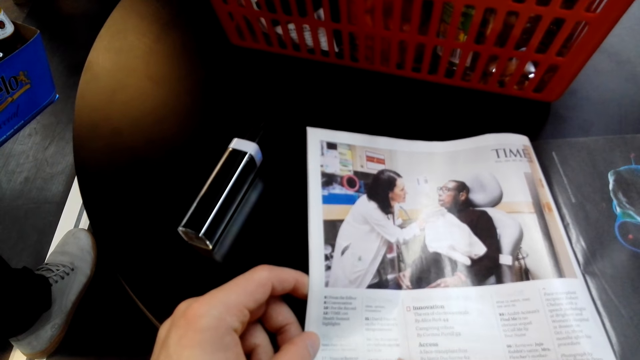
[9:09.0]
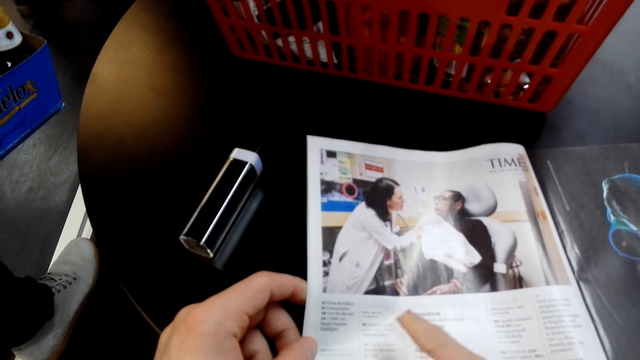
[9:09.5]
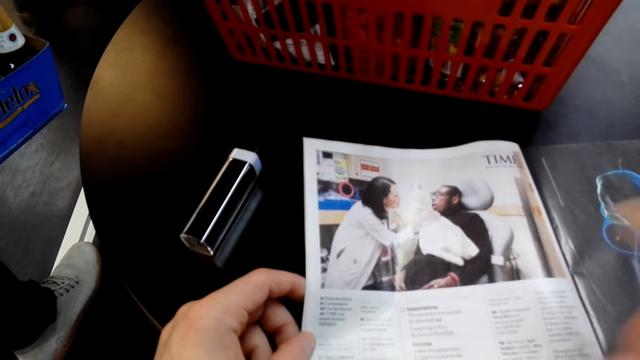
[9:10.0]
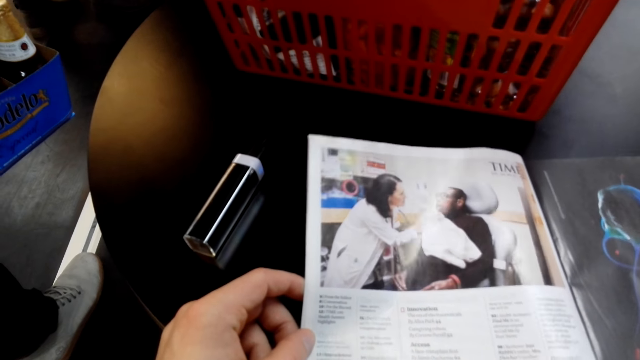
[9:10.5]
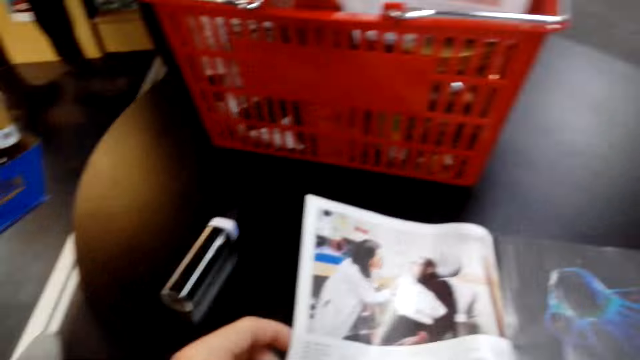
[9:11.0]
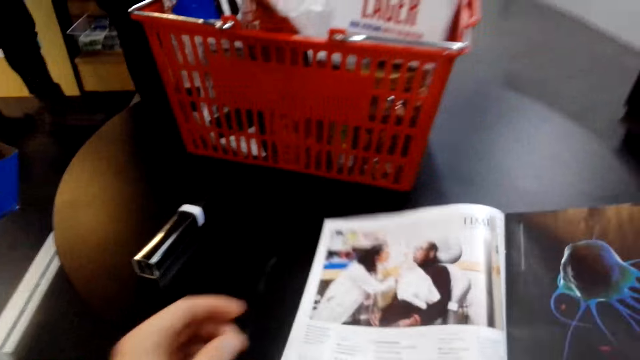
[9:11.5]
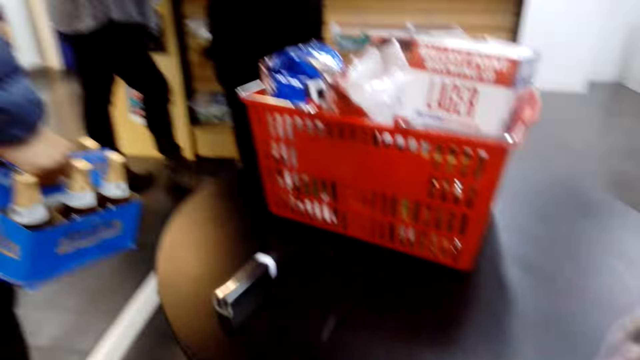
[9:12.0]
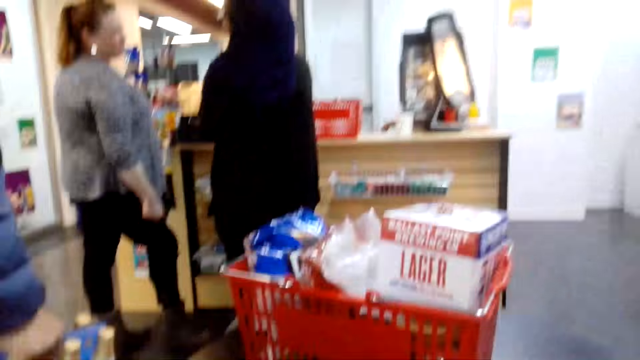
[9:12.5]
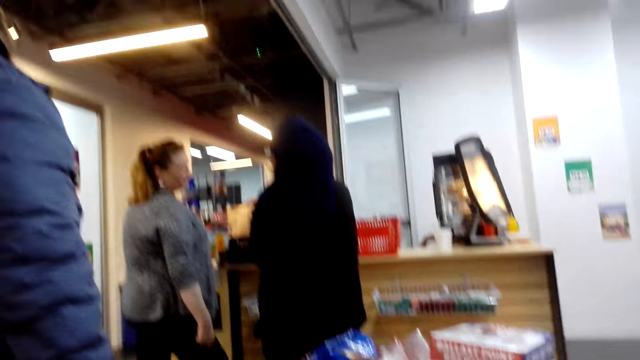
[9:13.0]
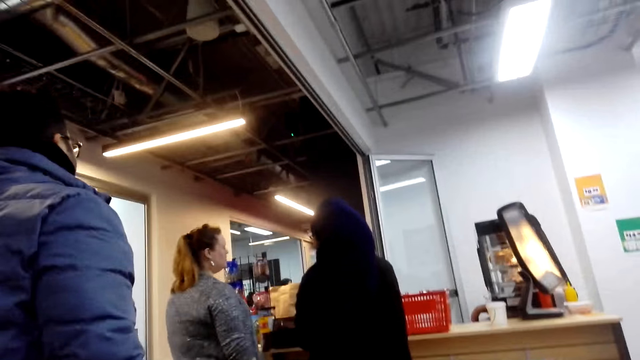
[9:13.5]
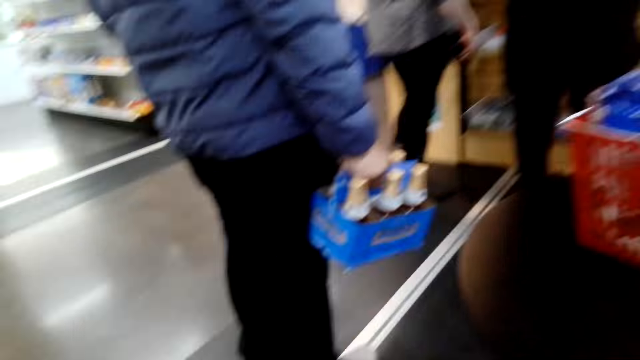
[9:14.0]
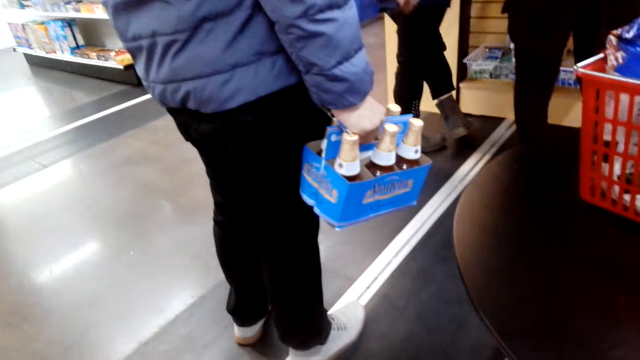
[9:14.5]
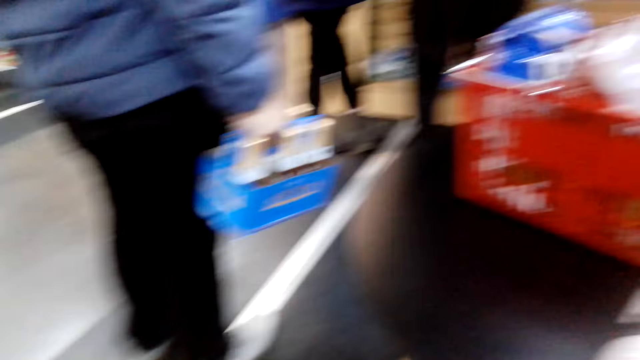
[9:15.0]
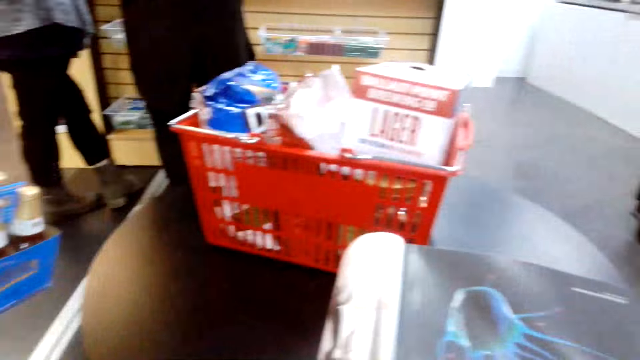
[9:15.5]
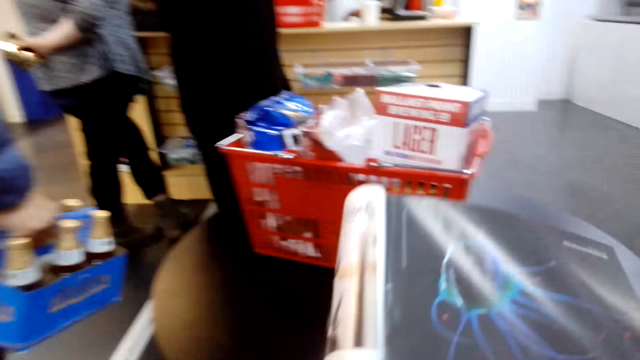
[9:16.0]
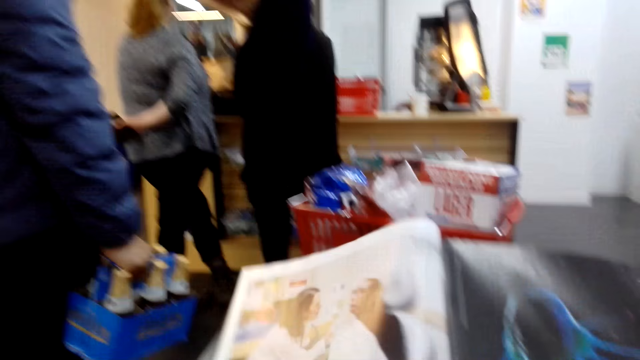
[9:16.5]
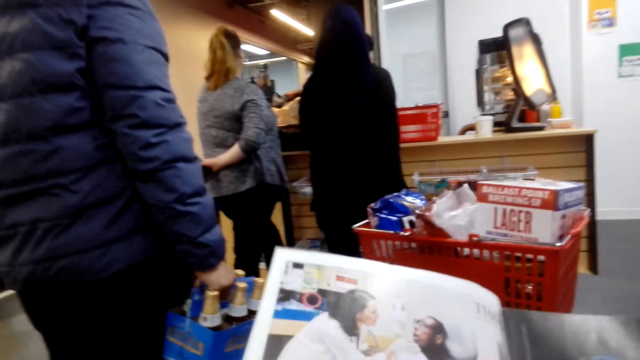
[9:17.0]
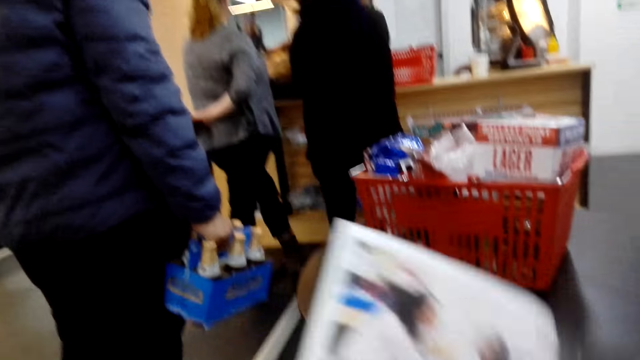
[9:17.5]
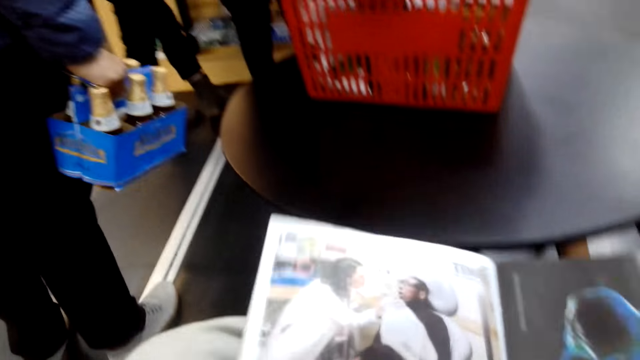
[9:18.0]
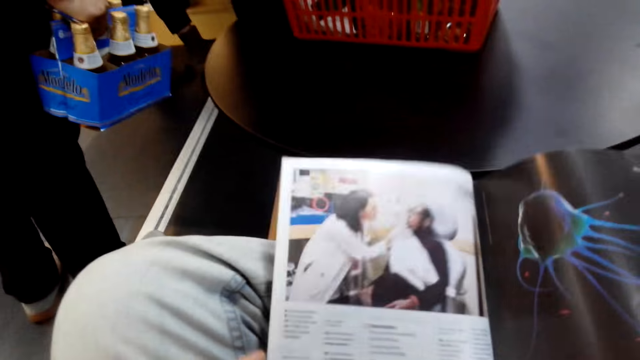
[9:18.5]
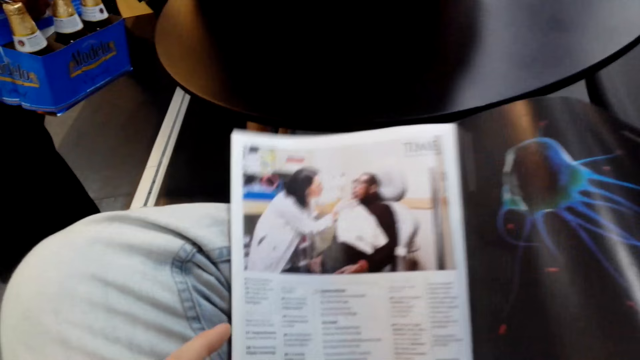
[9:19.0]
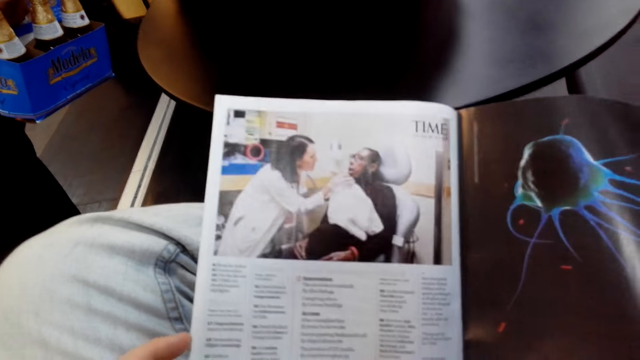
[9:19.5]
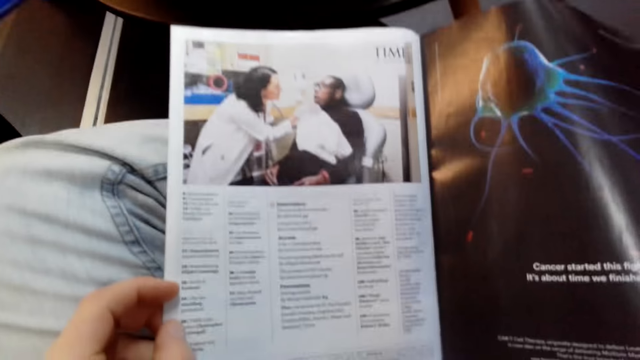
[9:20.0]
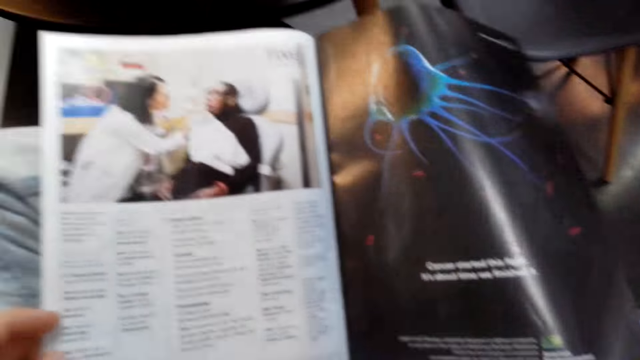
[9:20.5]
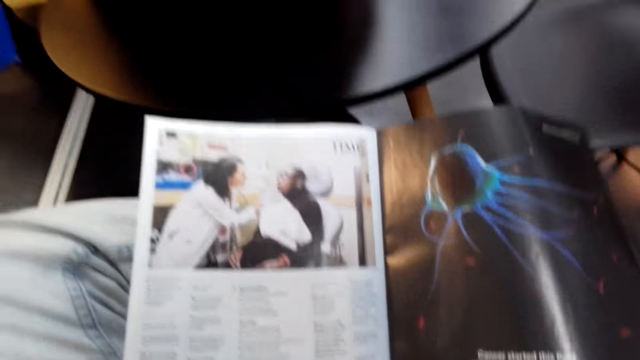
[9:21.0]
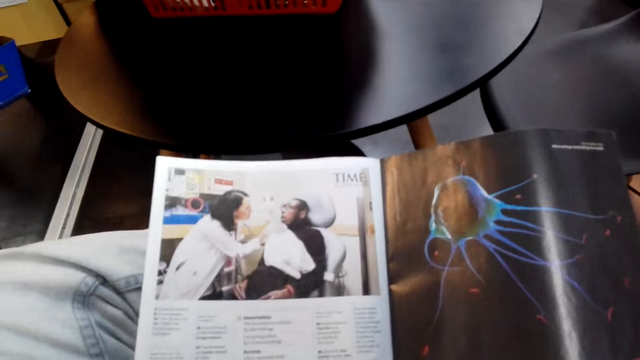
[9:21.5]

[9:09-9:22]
The camera wearer moves the magazine. They look at a person. They look at another person. They read the magazine. They place the magazine on the legs. They read the magazine.

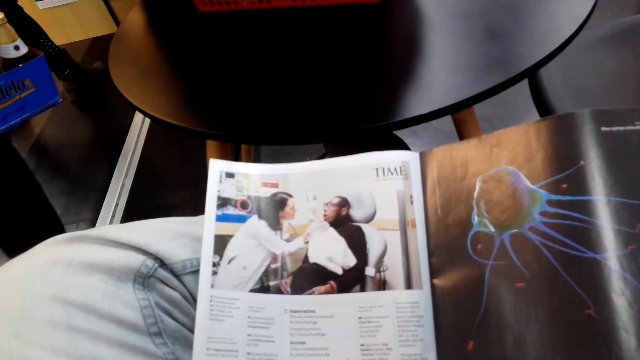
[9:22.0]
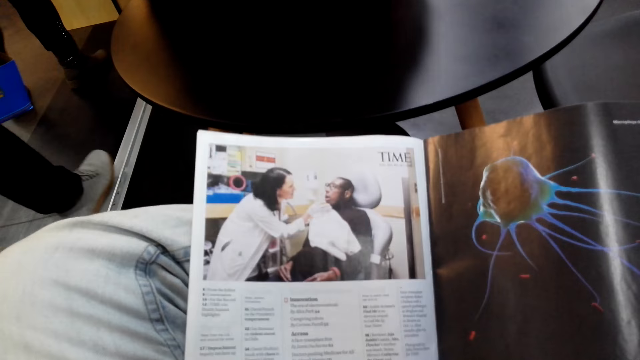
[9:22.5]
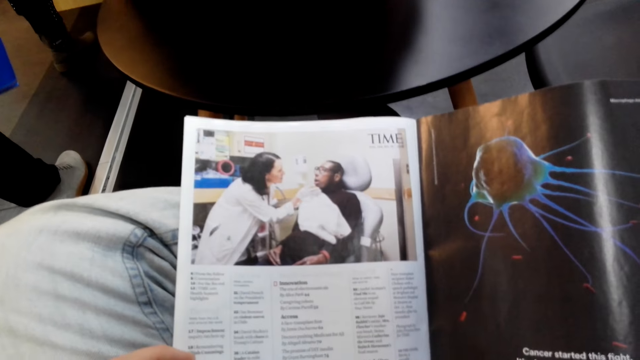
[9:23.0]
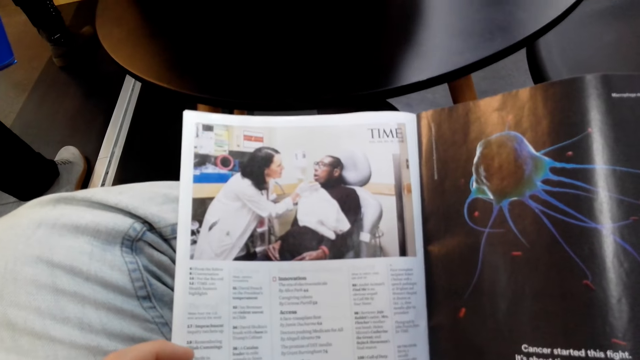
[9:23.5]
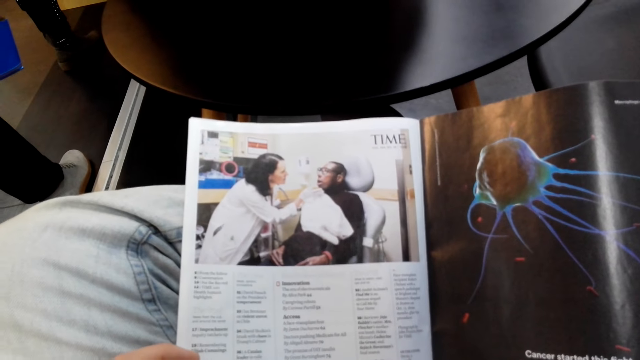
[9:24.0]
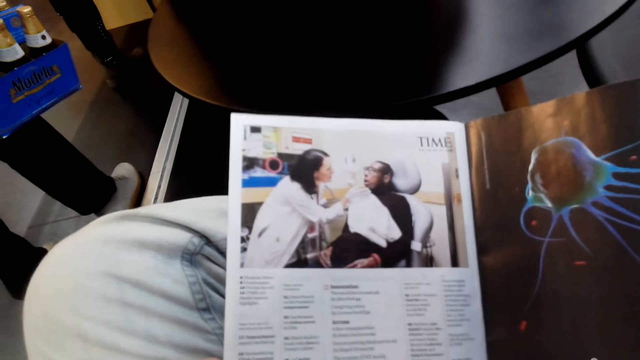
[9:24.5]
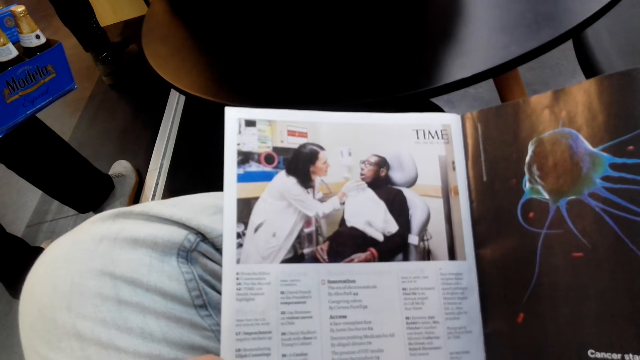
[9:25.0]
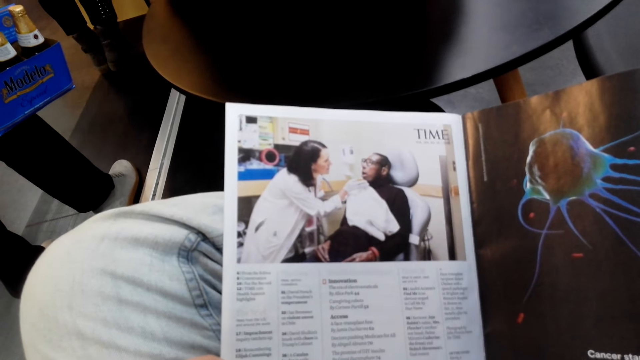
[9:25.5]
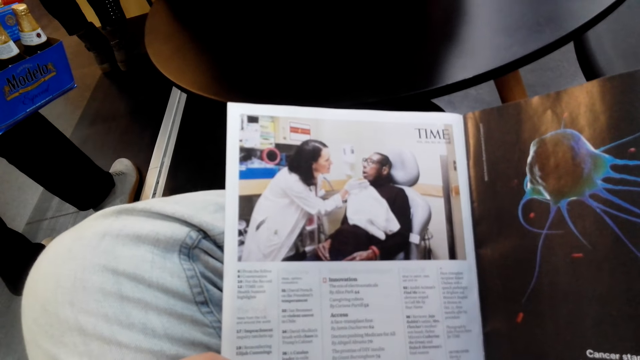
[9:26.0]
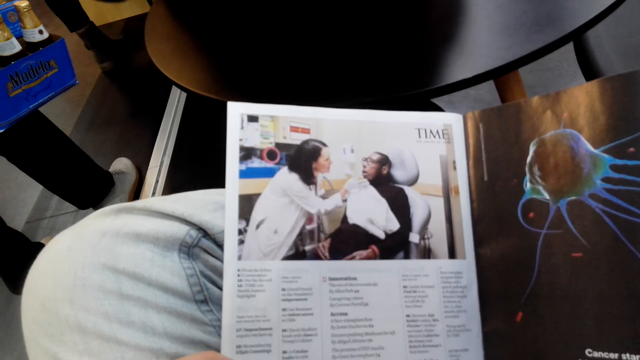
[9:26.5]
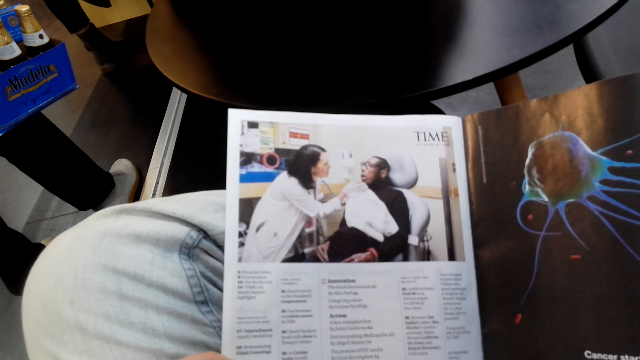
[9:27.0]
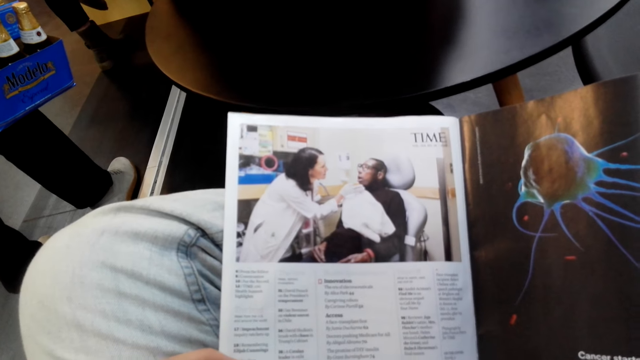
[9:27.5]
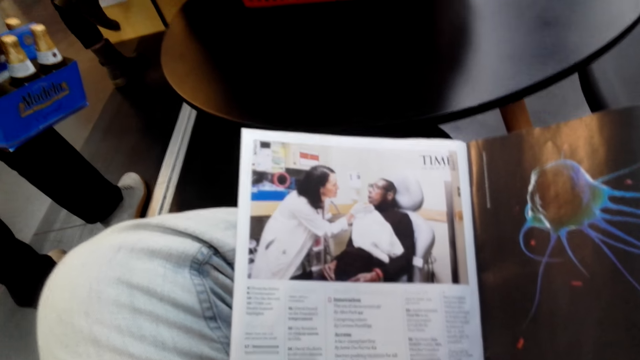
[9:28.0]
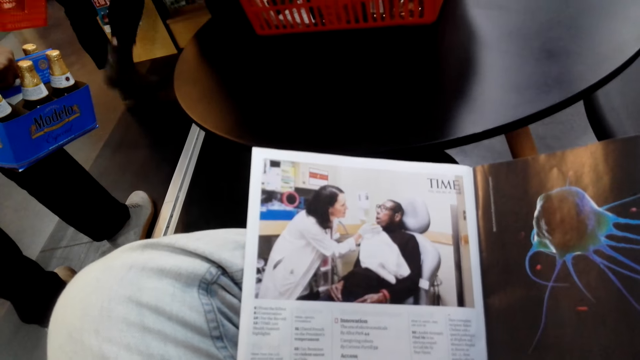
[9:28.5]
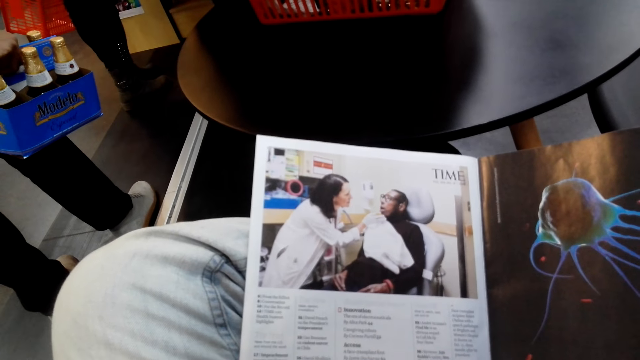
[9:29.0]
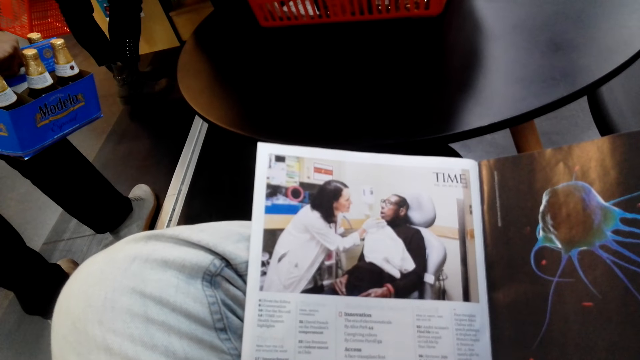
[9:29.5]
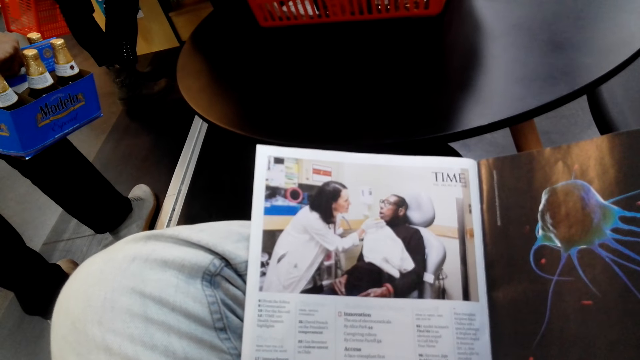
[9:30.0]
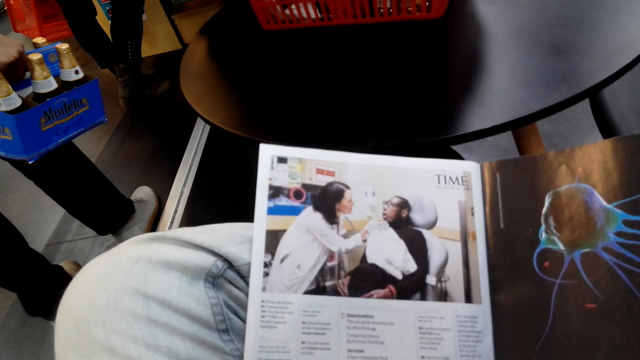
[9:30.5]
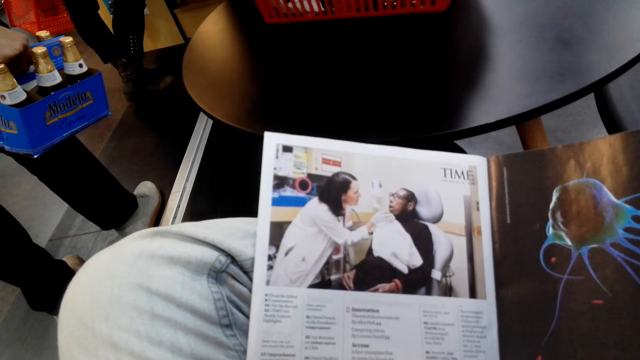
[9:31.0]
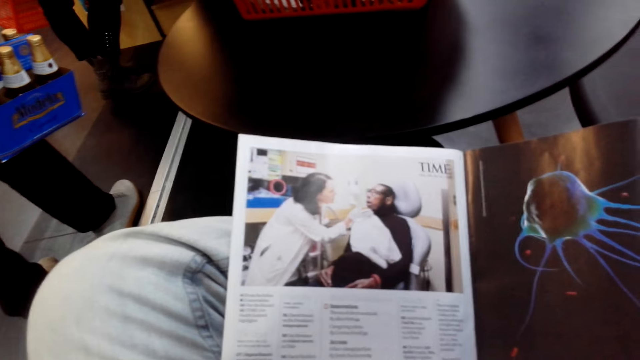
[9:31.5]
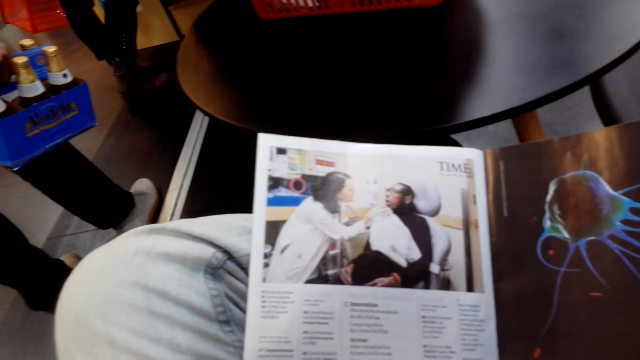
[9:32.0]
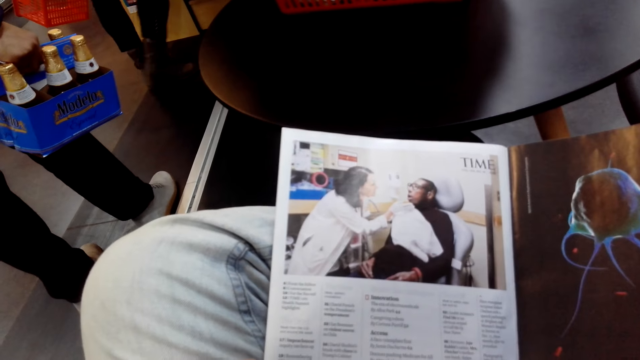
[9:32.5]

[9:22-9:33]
The camera wearer looks at the pamphlet.
